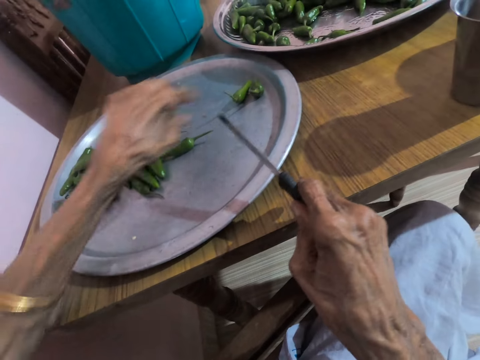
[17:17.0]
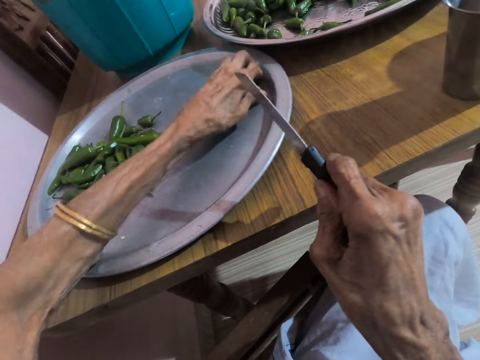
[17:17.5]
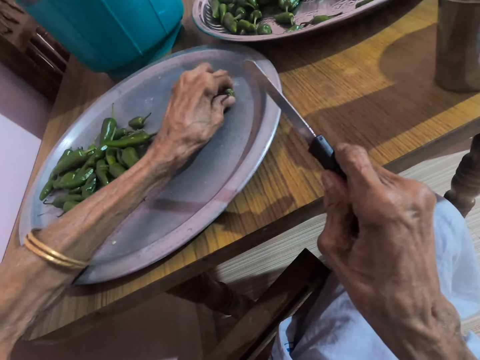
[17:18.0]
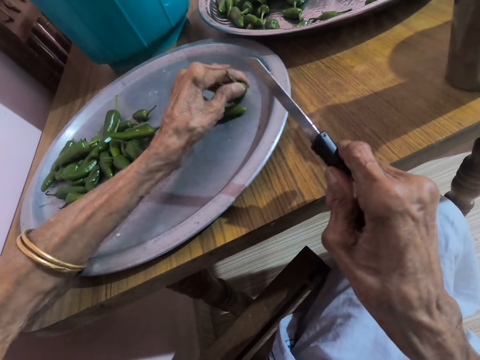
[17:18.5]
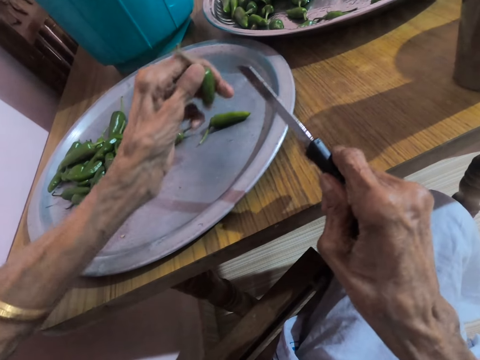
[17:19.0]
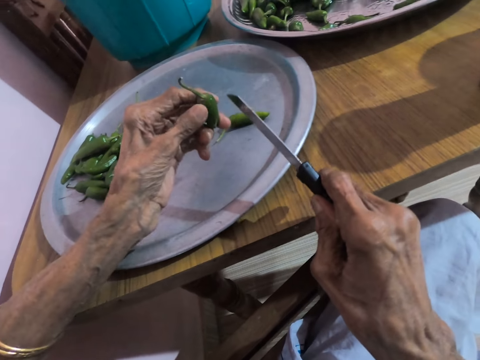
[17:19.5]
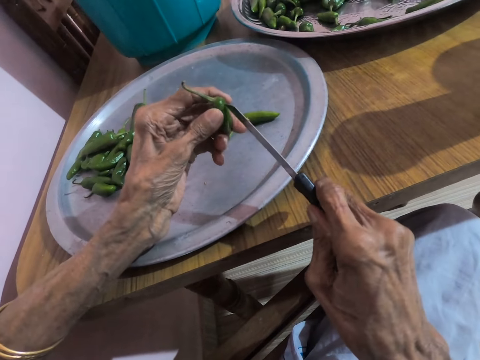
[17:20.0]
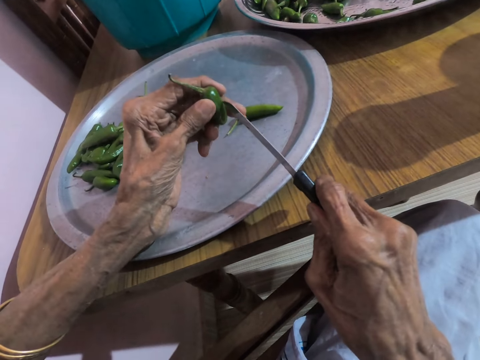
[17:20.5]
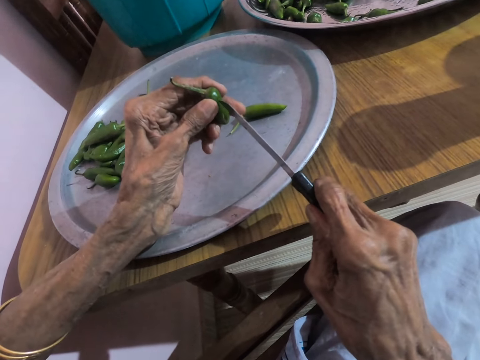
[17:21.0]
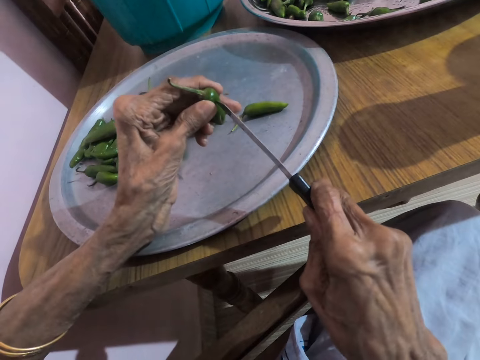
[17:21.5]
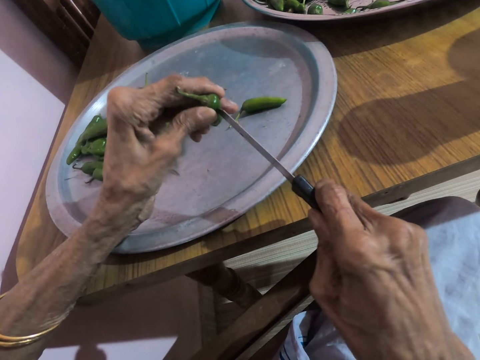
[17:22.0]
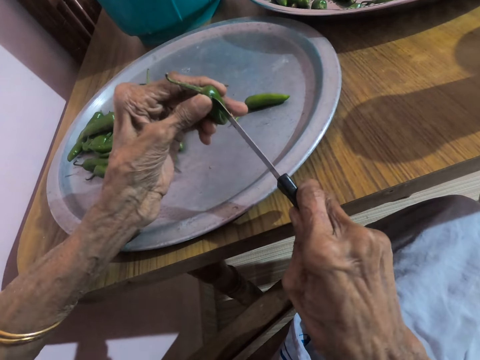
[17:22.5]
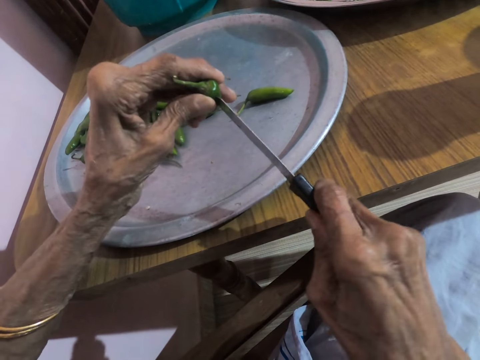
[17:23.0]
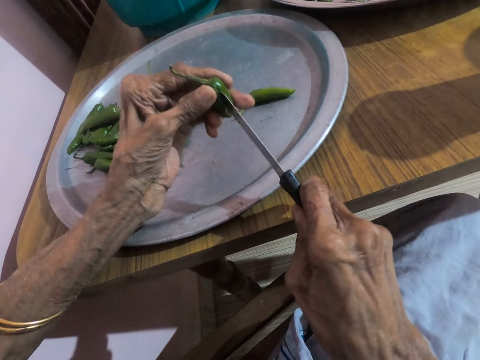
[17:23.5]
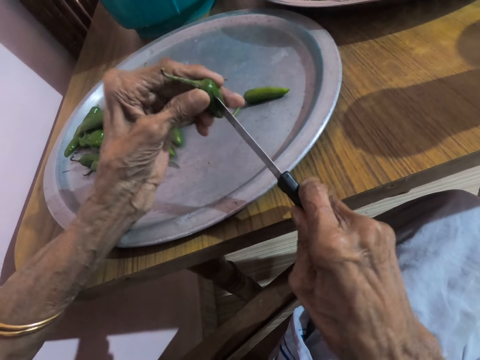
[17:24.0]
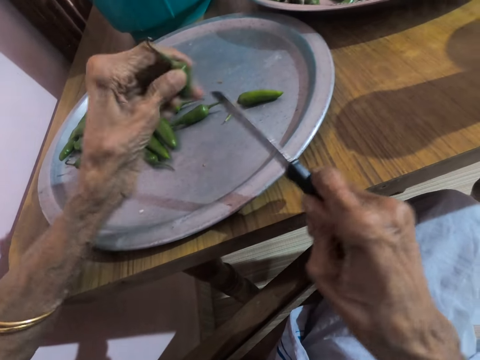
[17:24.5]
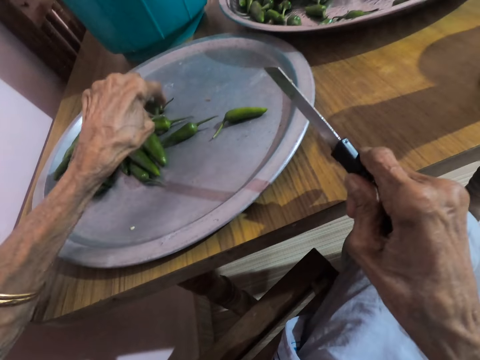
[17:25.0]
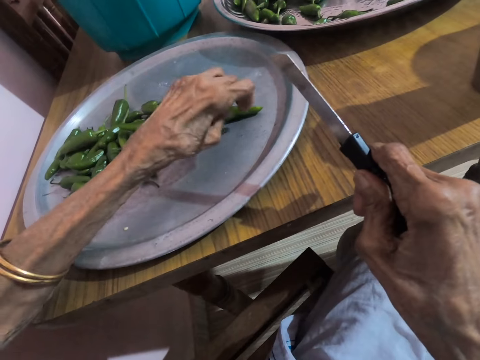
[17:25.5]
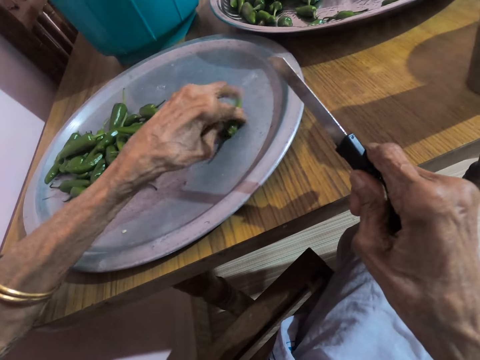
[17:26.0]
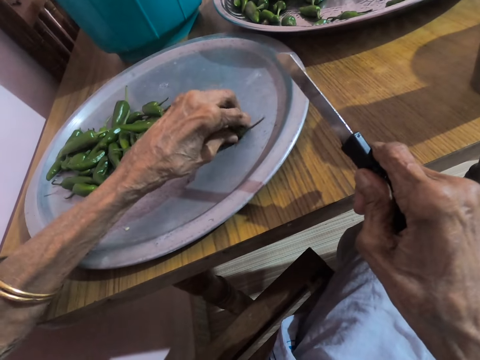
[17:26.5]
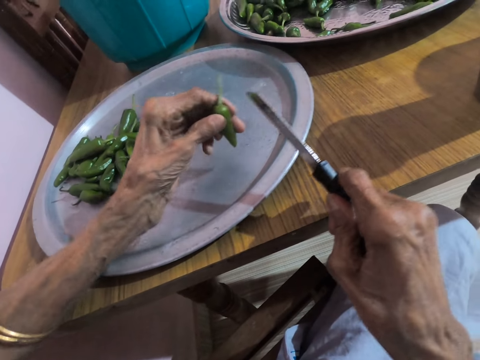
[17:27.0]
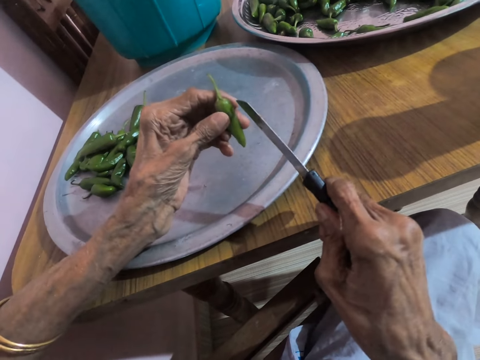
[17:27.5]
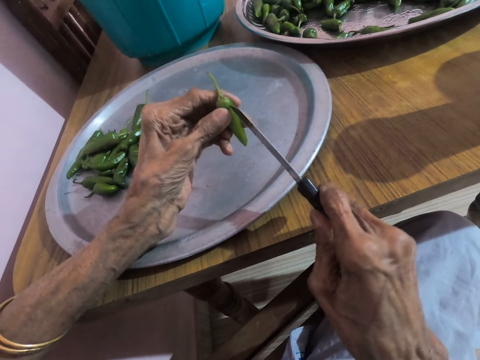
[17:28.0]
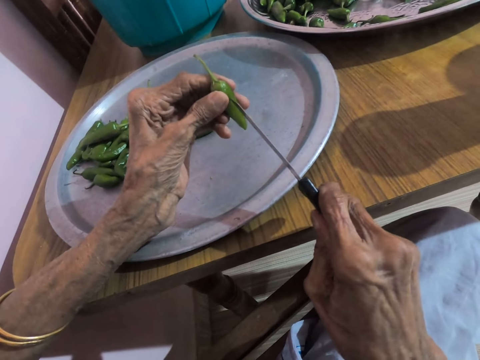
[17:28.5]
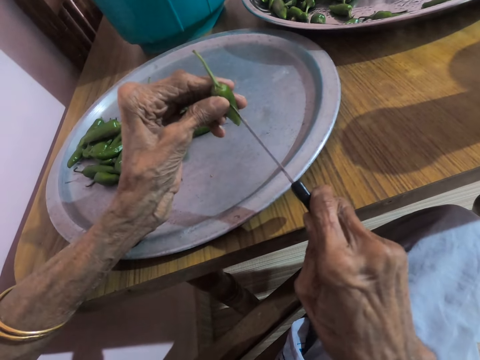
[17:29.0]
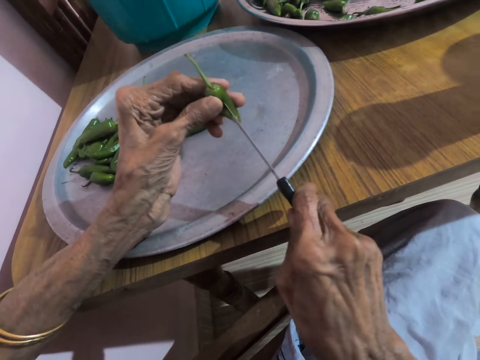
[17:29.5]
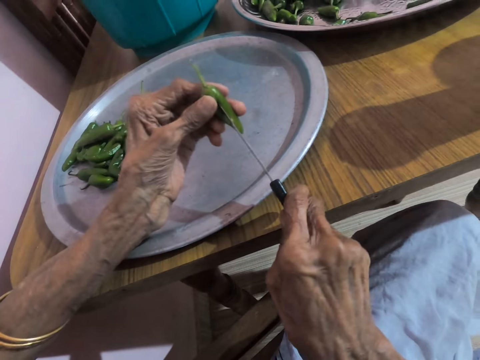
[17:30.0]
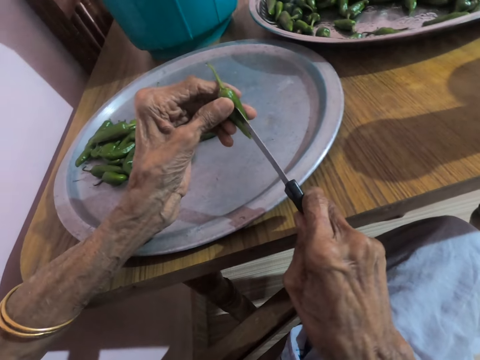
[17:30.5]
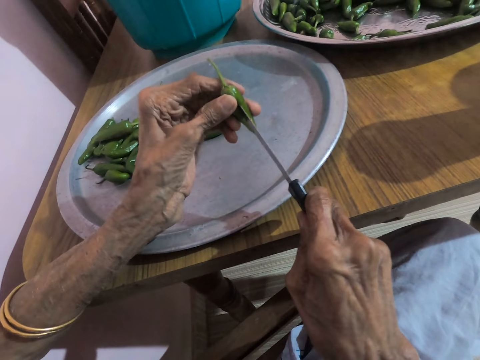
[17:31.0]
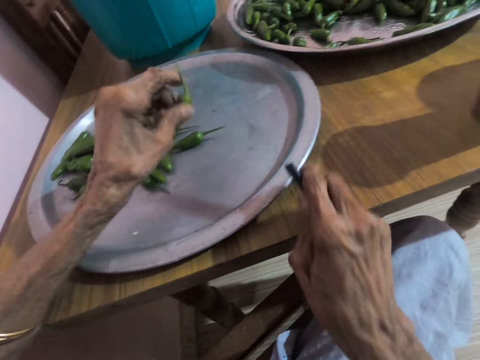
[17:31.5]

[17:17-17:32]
The camera wearer drops the slender green pepper on the tray on the table with her left hand. She adjusts some slender green pepper on the tray on the table with her left hand. She picks the slender green pepper from the tray on the table with her left hand. She pierces the slender green pepper in her left hand with the knife in her right hand. She places the knife on the slender green pepper in her left hand with her right hand. She cuts the pepper in hand with the knife. She drops the slender green pepper on the tray on the table with her left hand. She adjusts the slender green pepper on the tray on the table with her left hand. She picks the slender green pepper from the tray on the table with her left hand. She places the knife on the slender green pepper in her left hand with her right hand. She pierces the slender green pepper in her left hand with the knife in her right hand. She cuts the pepper in hand with the knife.

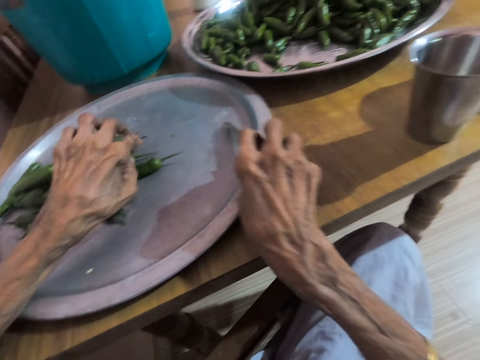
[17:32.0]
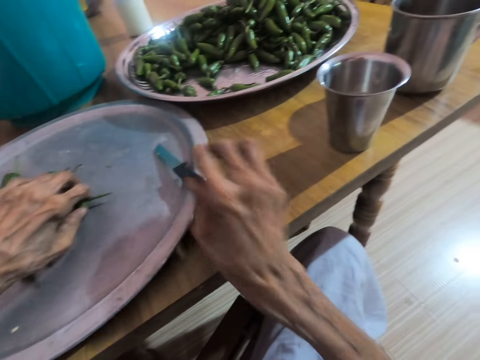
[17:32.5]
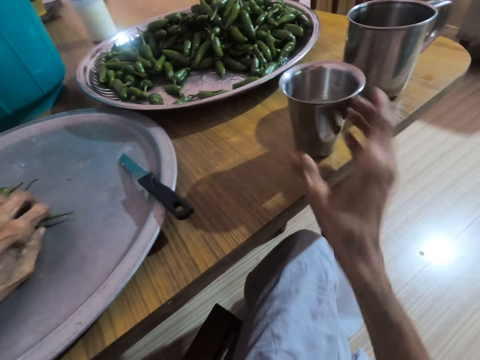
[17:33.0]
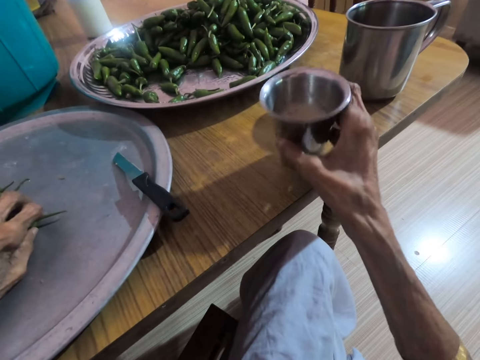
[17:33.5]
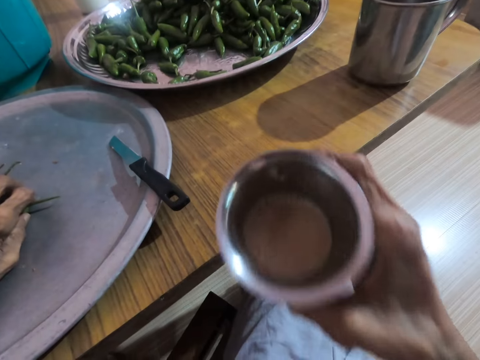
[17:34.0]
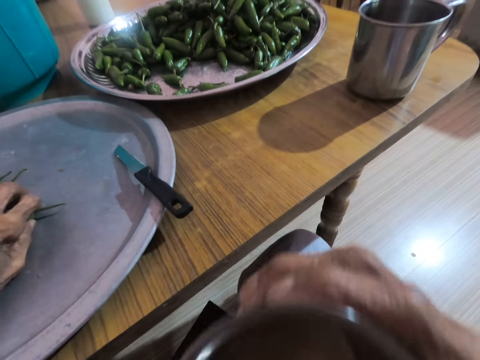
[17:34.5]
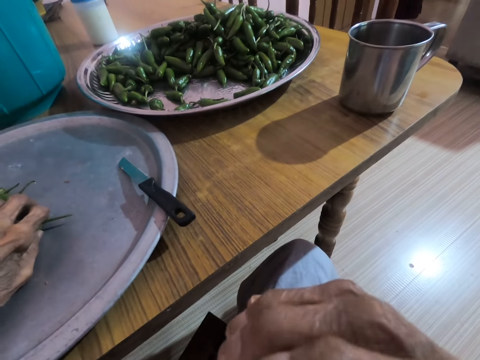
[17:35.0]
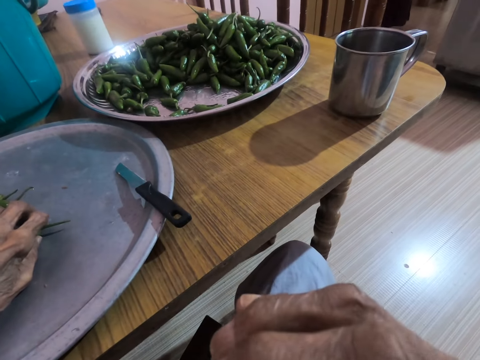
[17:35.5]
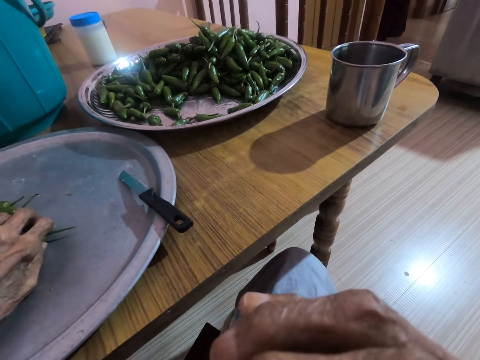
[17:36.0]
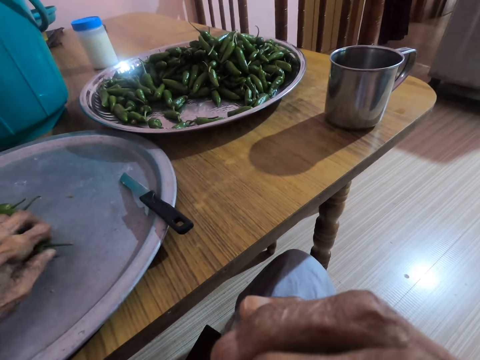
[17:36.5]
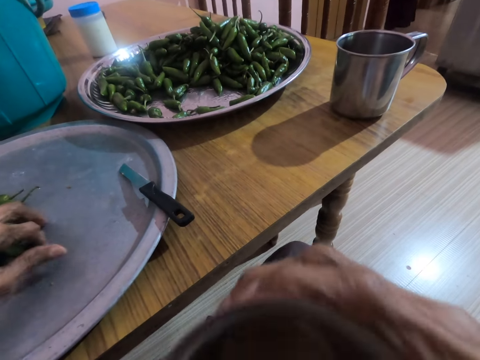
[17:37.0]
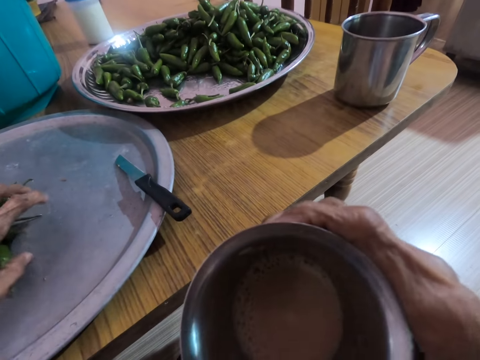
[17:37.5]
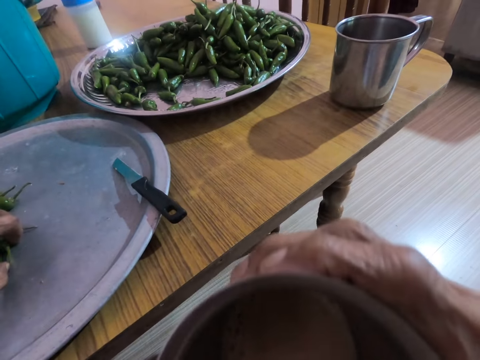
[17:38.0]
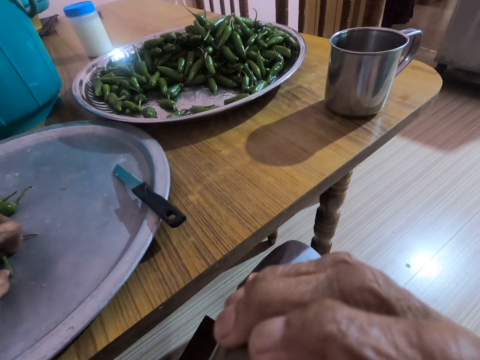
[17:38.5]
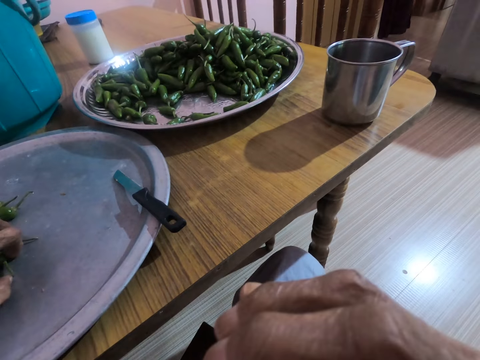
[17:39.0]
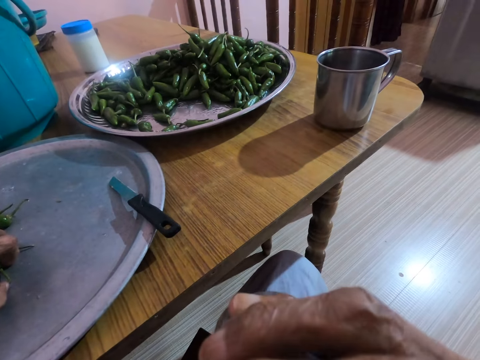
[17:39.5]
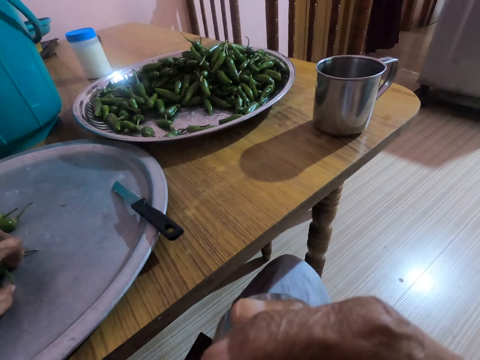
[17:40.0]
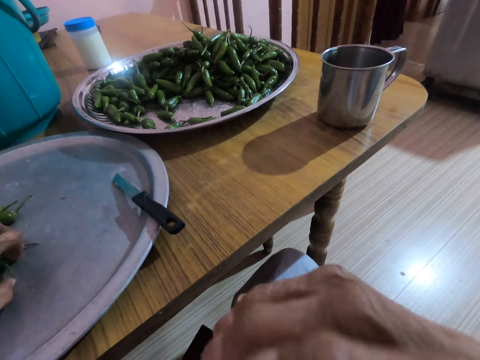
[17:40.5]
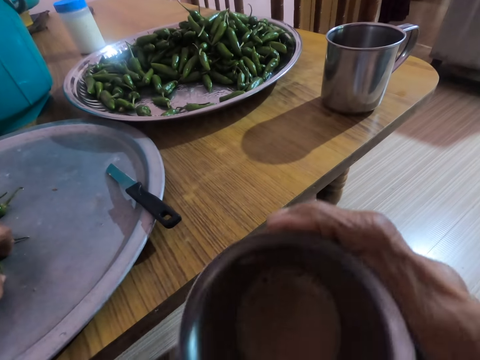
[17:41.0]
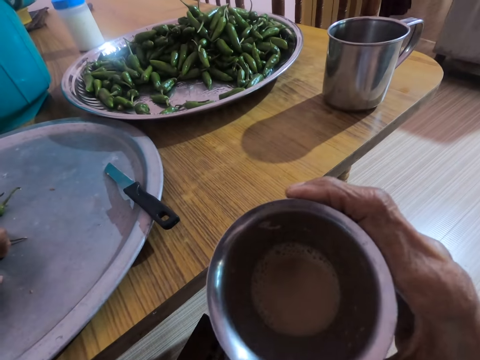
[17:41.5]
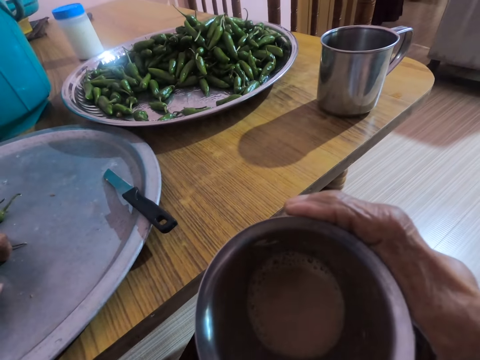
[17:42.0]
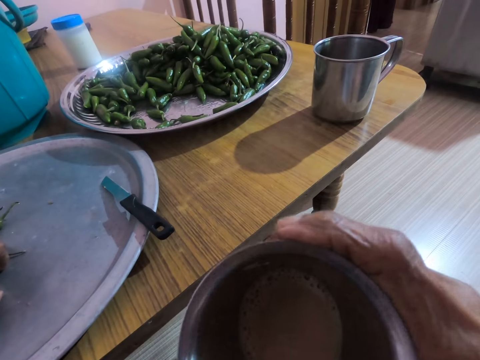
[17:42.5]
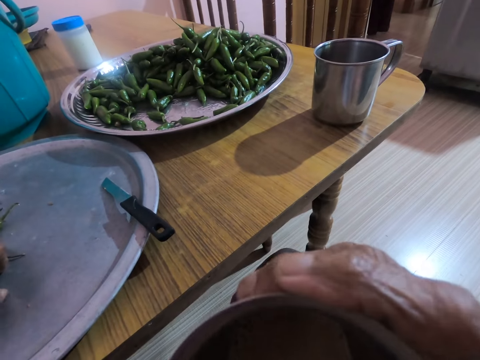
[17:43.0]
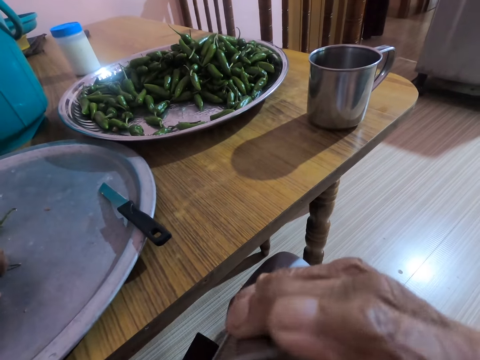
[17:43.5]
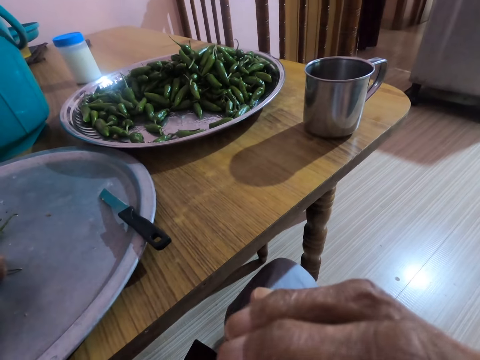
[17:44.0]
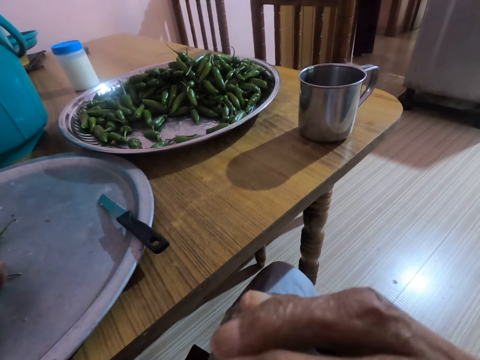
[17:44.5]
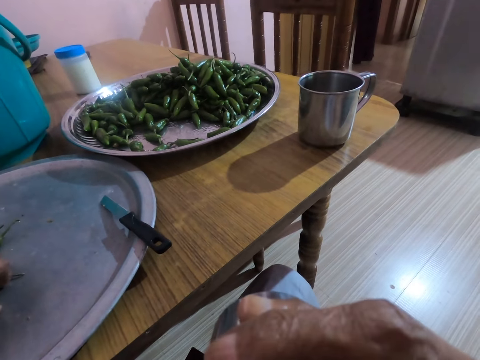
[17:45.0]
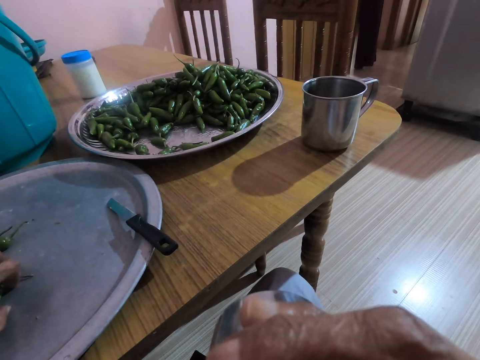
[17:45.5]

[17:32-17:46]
The camera wearer drops the slender green pepper on the tray or plate on the table with her left hand. She drops the knife on the tray on the table with her right hand. She picks the cup of tea from the table with her right hand. She drinks yoghurt from the cup in her right hand. She adjusts the slender green pepper on the tray on the table with her left hand. She drinks yoghurt from the cup in her right hand. She holds the cut peppers on the plate. She drinks yoghurt from the cup in her right hand.
